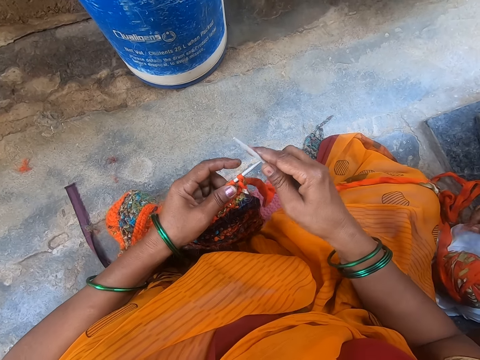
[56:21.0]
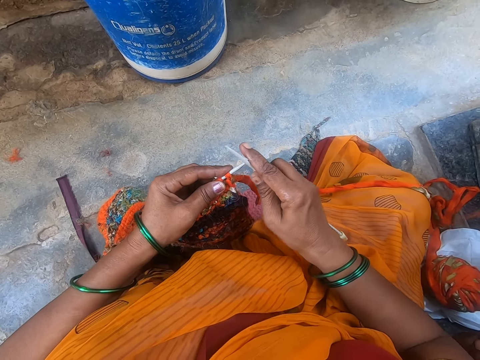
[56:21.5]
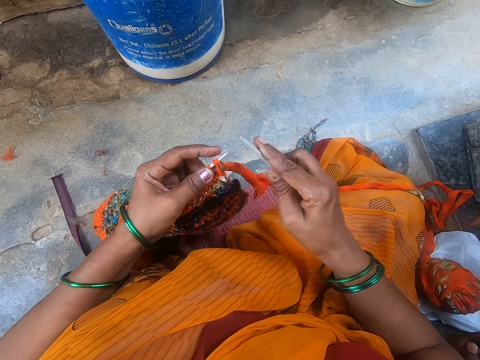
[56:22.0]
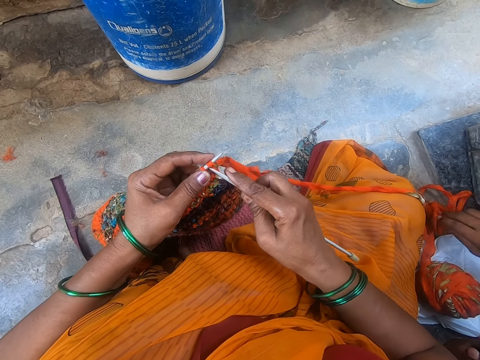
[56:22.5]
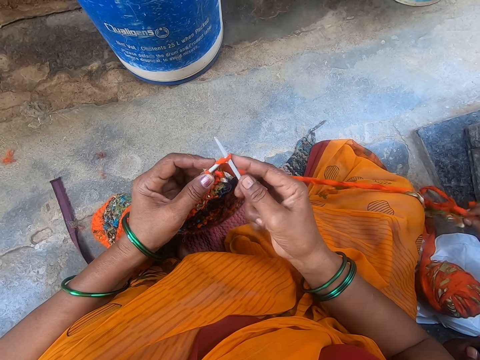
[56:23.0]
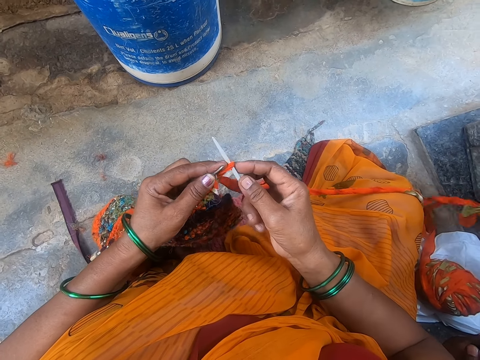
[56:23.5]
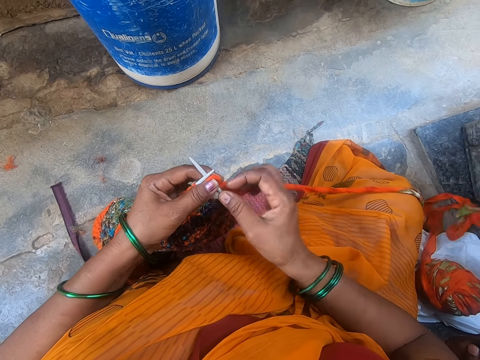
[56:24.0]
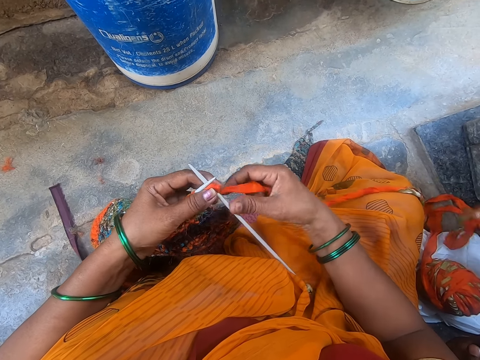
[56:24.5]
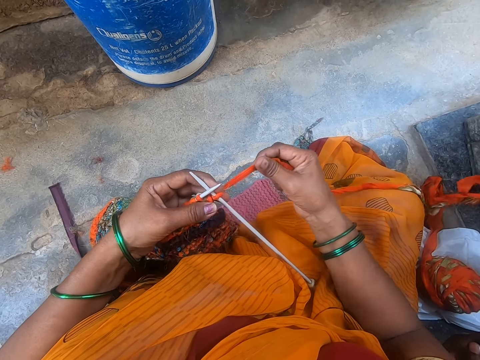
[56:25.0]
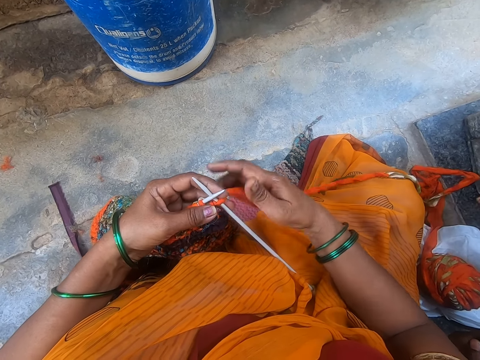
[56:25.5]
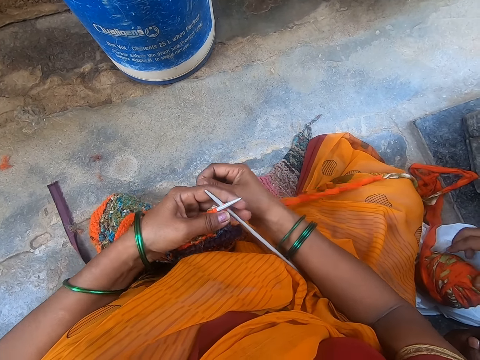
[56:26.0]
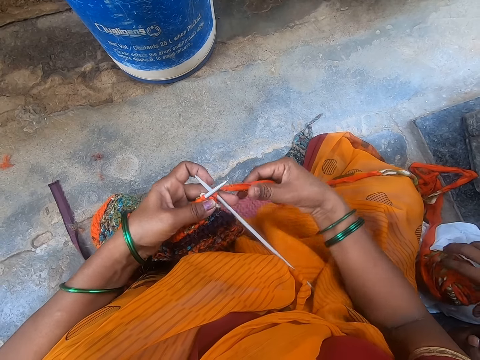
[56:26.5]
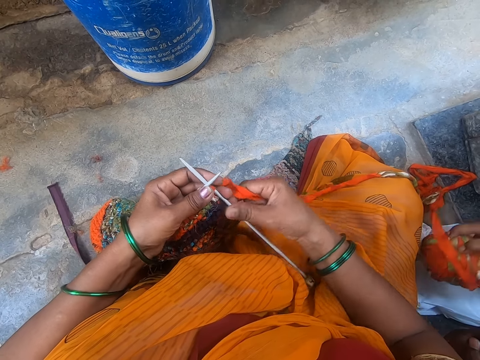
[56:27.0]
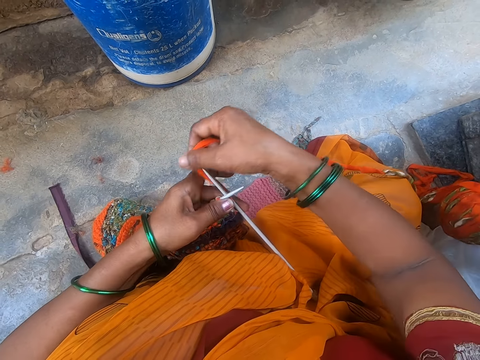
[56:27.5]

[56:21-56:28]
The camera wearer takes the needle with the right hand. They sew the fabric.

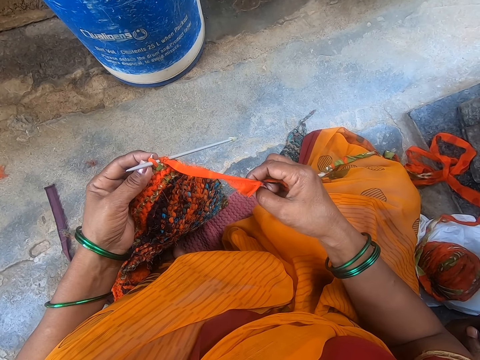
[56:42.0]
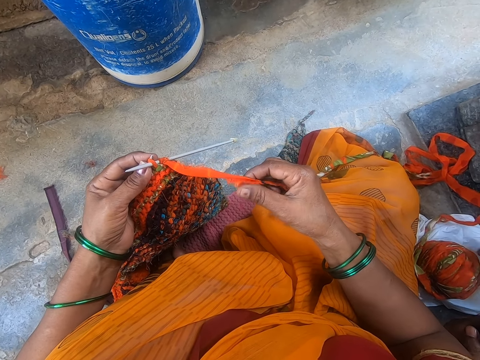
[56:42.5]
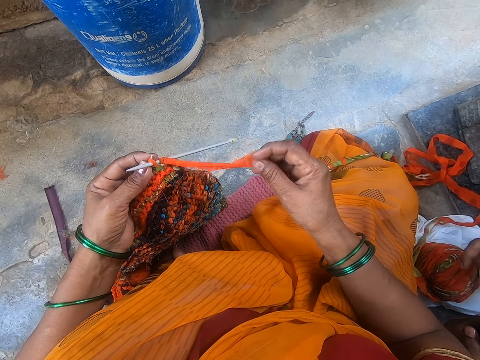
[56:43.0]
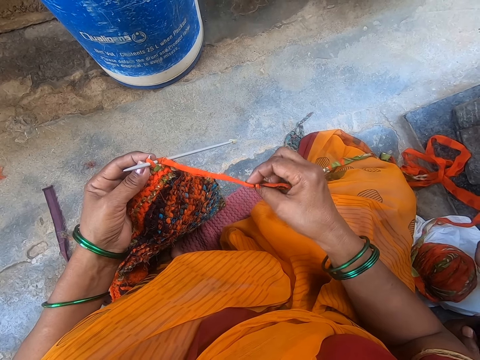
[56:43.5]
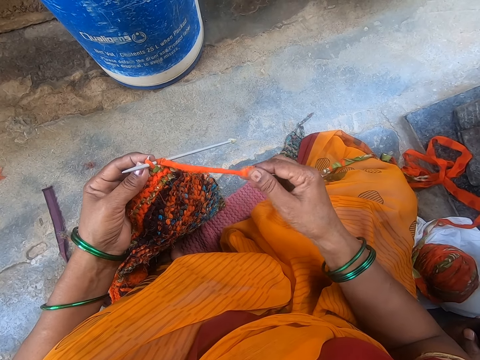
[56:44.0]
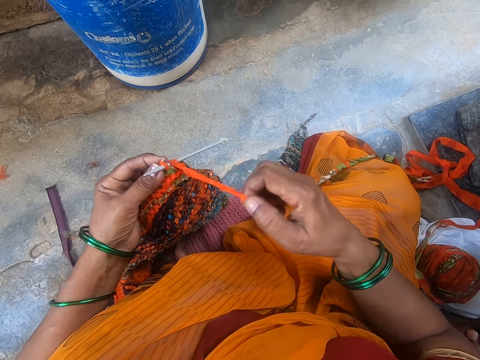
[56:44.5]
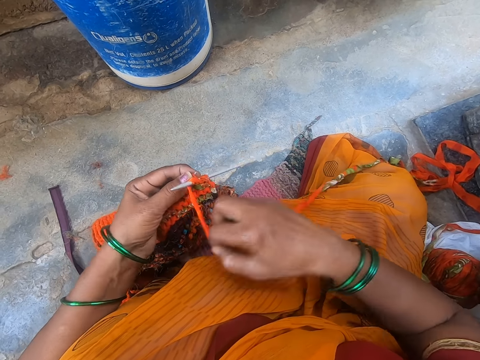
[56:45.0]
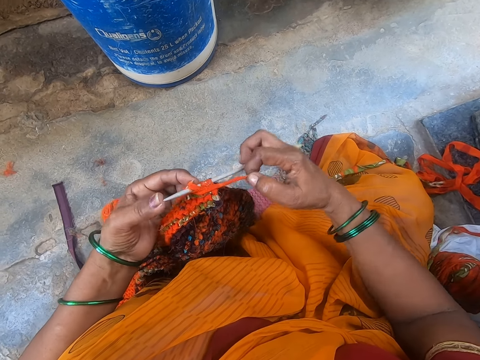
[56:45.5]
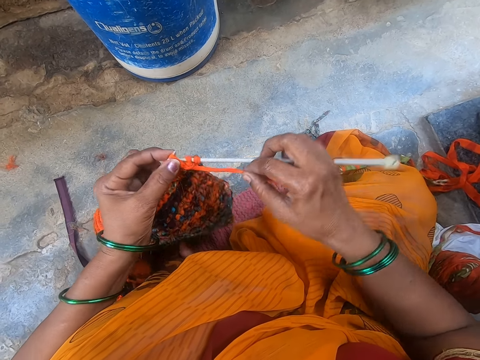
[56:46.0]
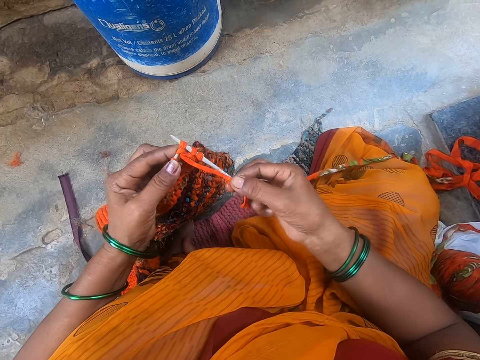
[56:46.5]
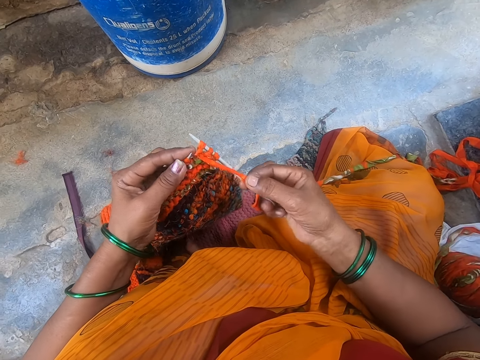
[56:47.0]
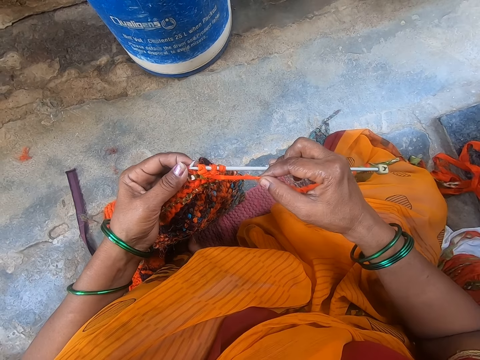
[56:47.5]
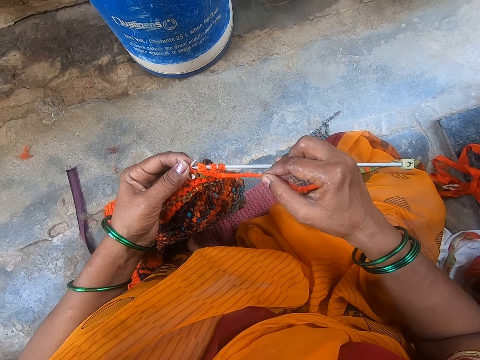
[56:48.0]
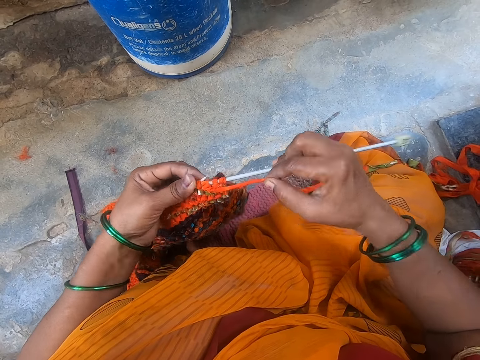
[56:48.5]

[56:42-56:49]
The camera wearer cuts off the thread.

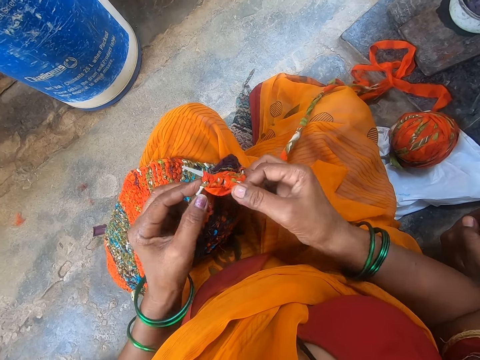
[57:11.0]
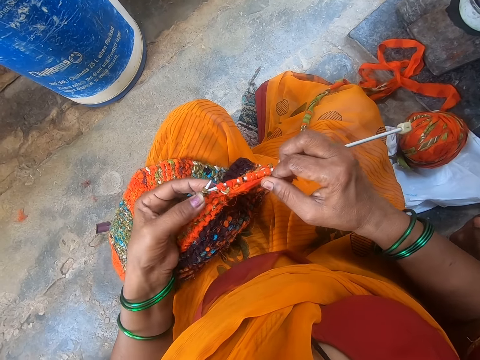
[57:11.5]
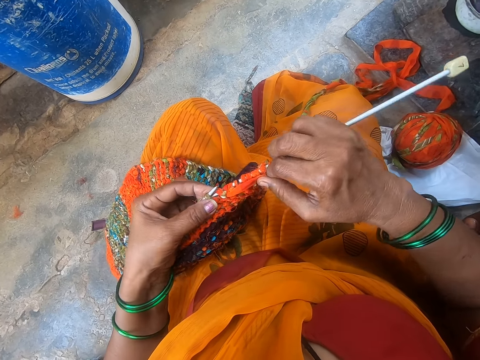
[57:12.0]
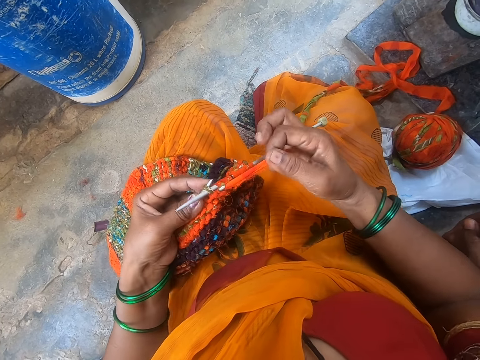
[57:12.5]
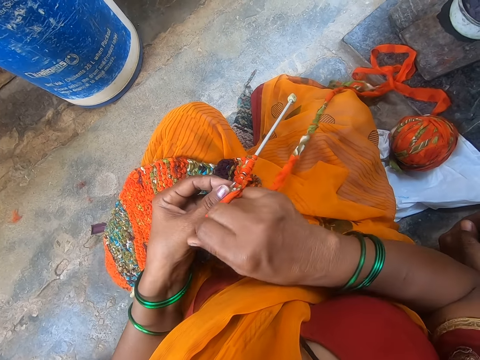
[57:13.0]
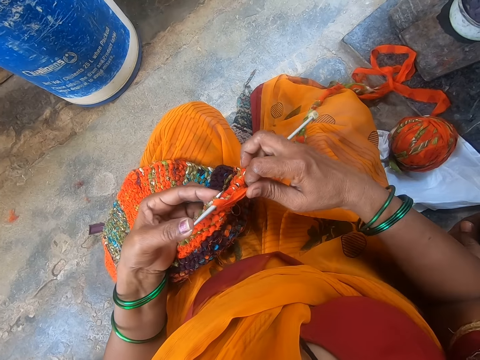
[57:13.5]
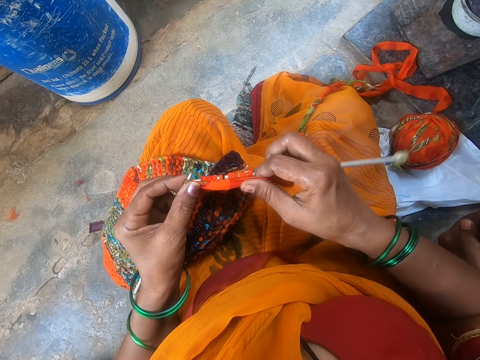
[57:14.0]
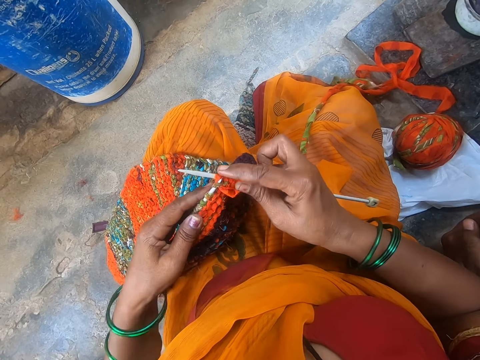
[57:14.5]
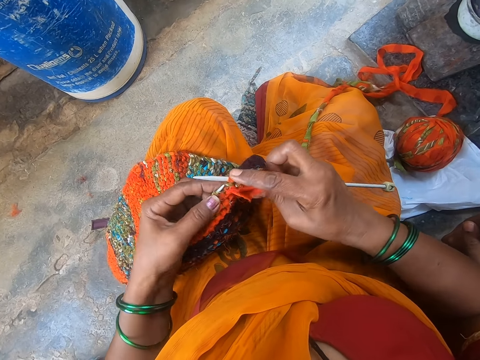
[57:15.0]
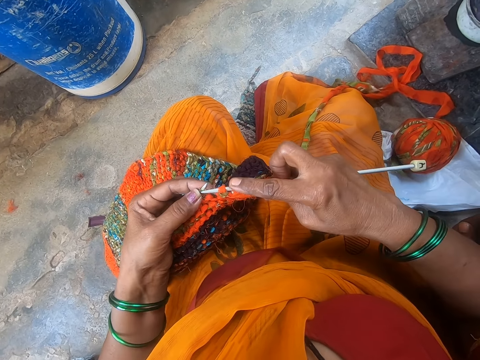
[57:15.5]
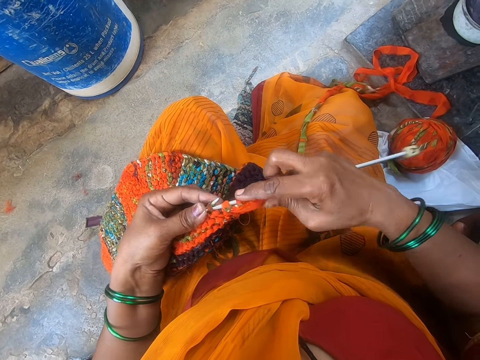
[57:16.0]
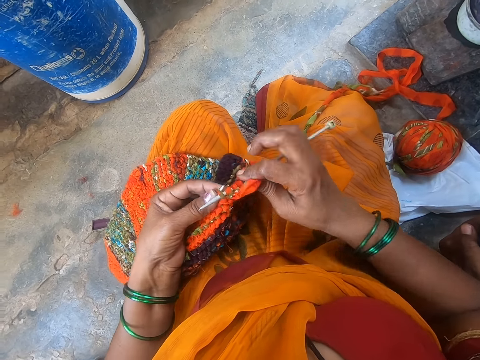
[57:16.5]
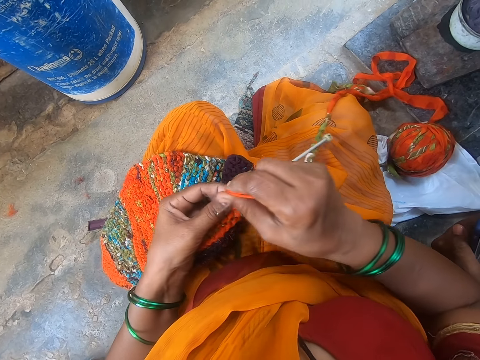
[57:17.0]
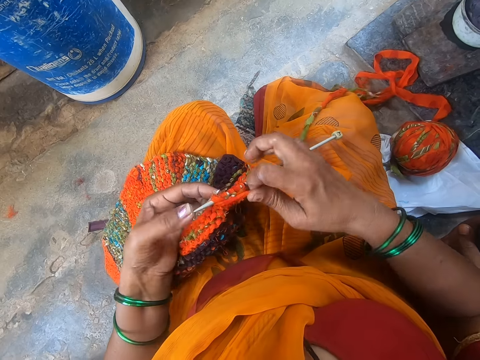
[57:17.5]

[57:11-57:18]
The camera wearer continues to thread.

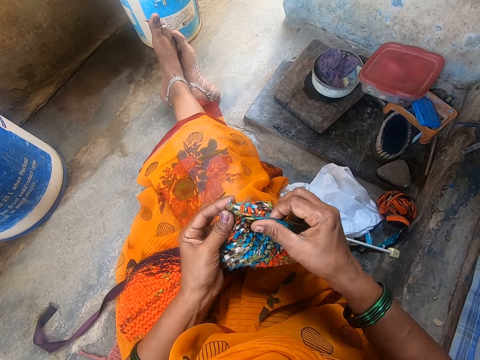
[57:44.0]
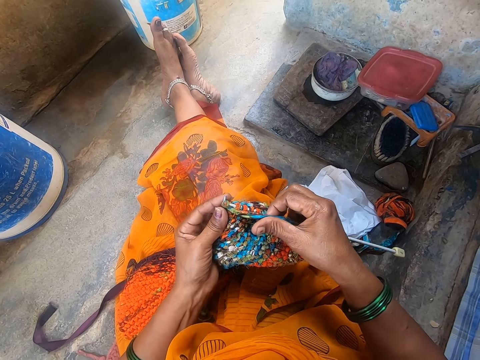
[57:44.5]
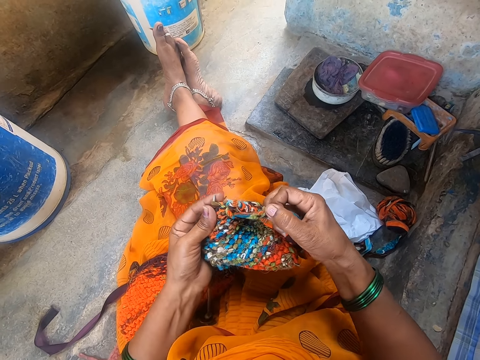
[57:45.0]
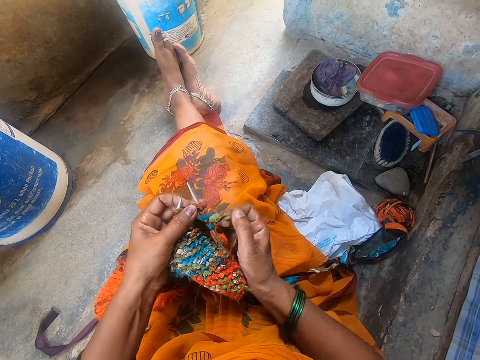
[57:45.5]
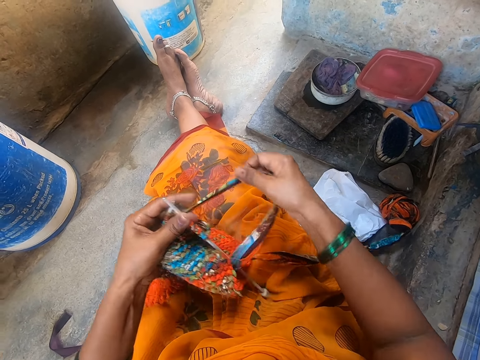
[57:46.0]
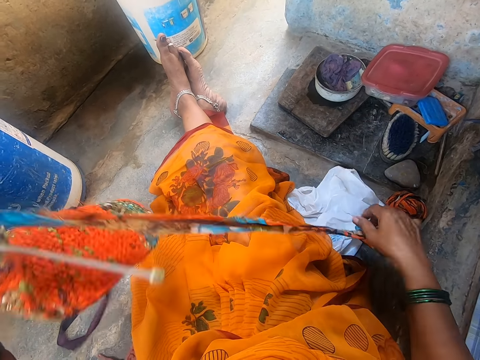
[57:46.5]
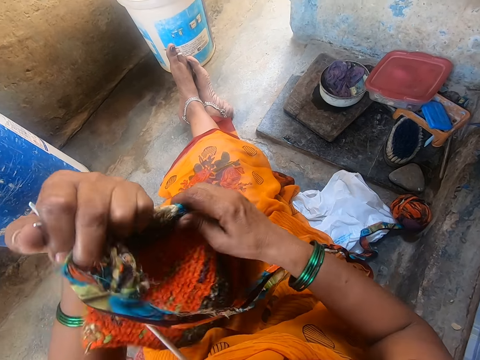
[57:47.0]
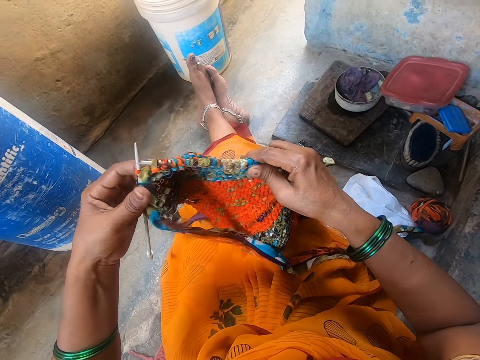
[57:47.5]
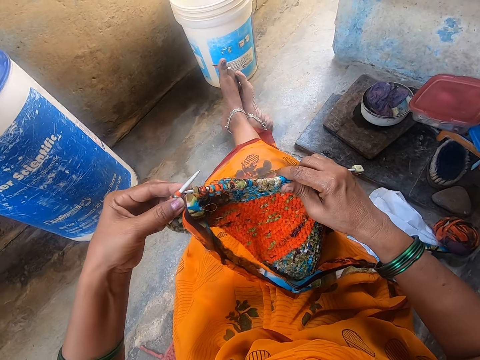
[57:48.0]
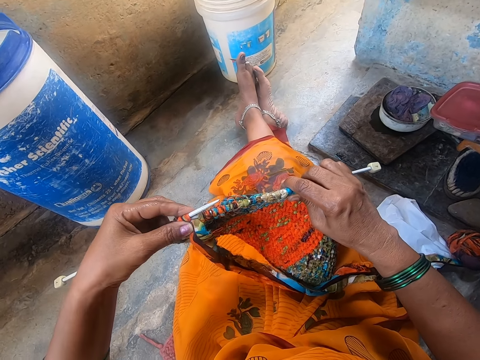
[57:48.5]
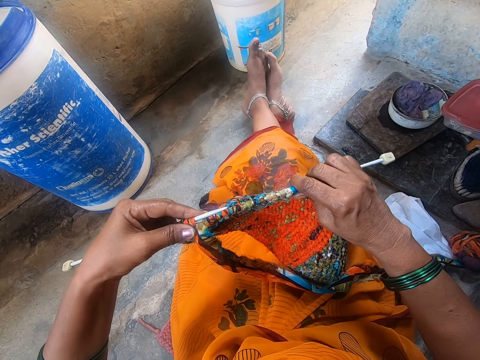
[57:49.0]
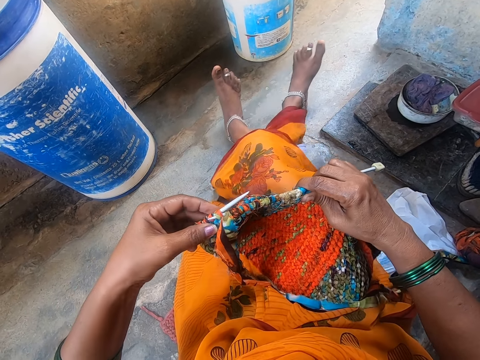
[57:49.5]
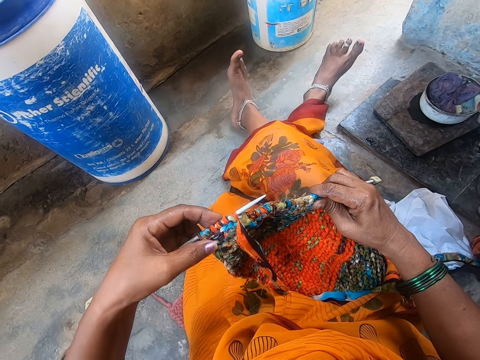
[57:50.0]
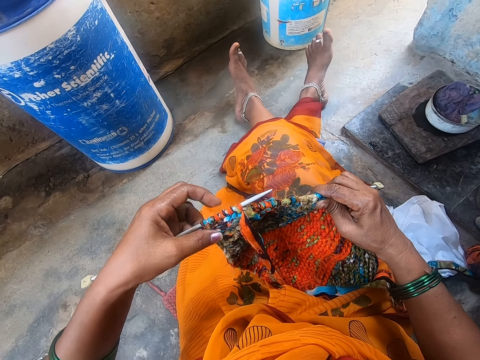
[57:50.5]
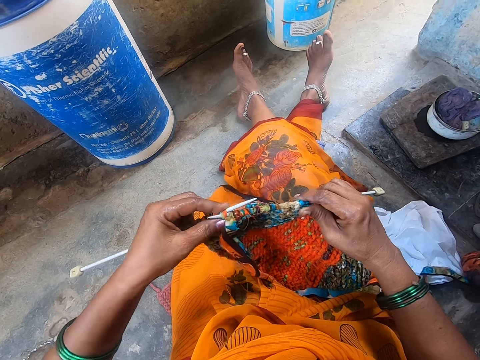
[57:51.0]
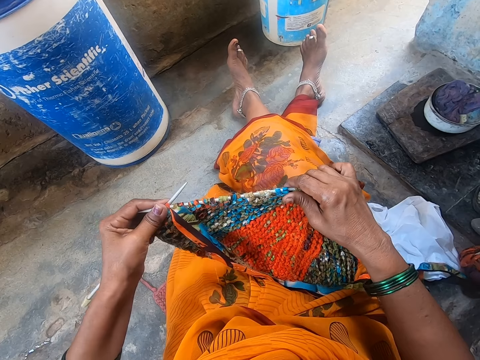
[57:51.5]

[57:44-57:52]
The camera wearer adjusts the yarn. They adjust the fabric.
